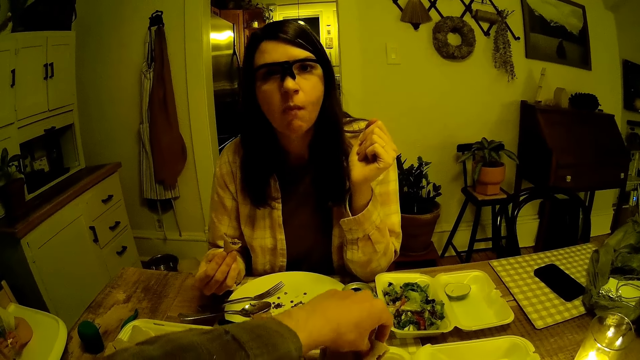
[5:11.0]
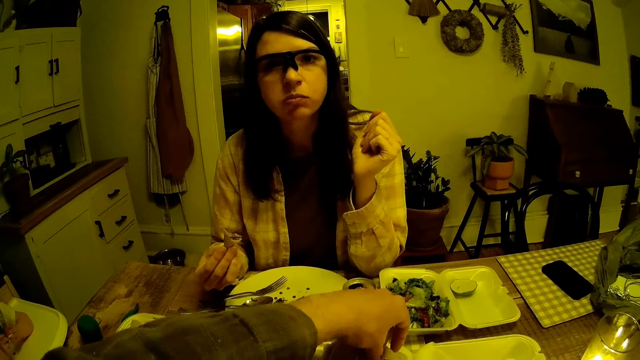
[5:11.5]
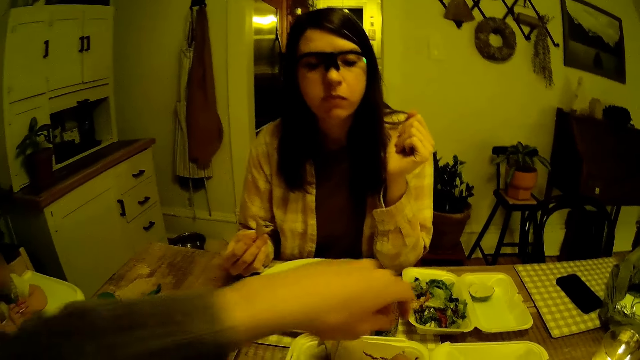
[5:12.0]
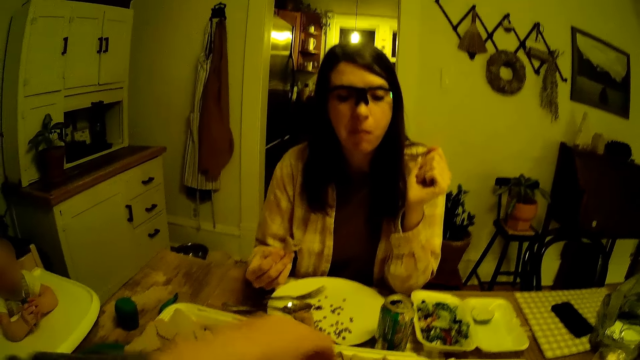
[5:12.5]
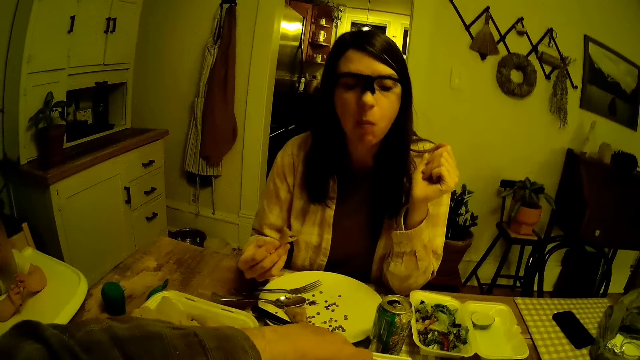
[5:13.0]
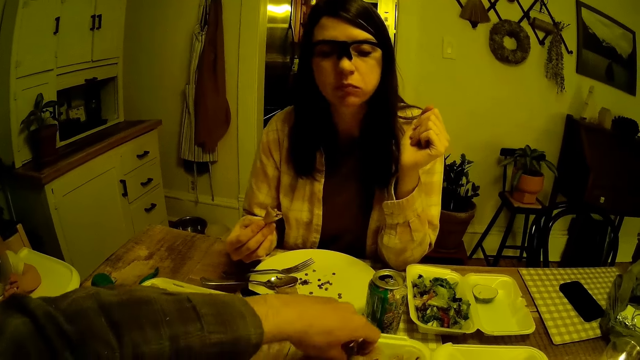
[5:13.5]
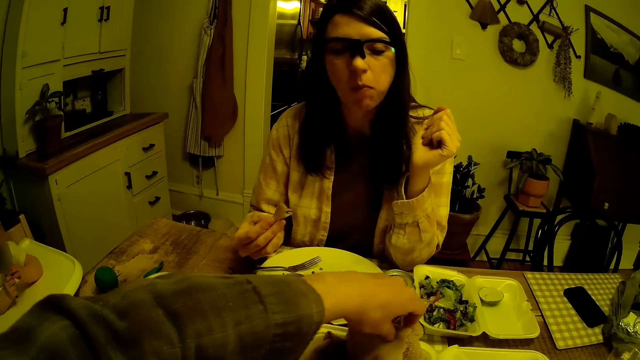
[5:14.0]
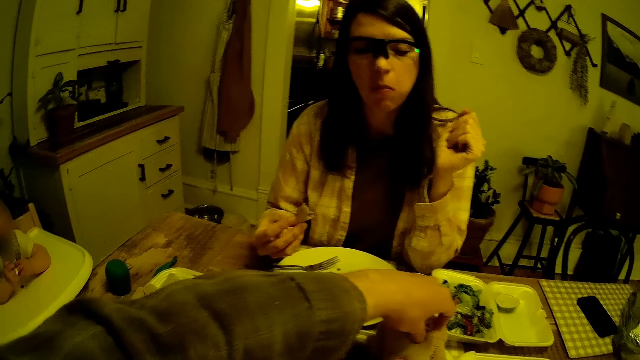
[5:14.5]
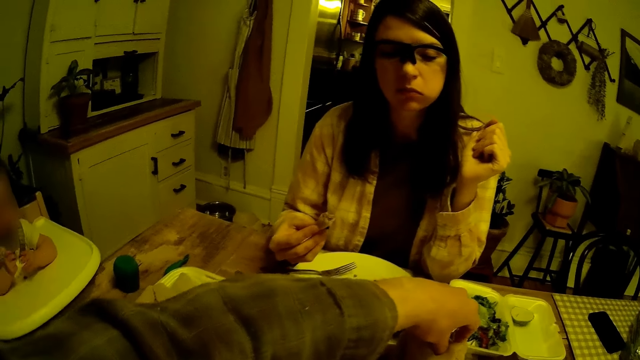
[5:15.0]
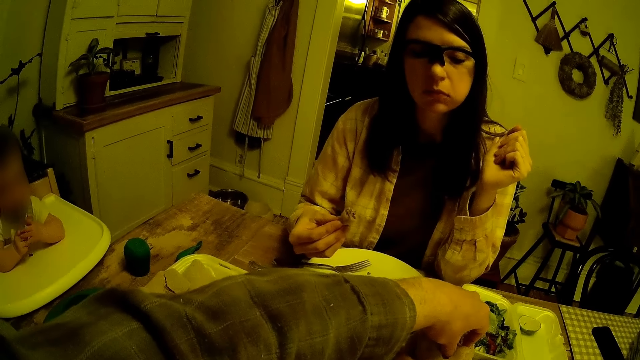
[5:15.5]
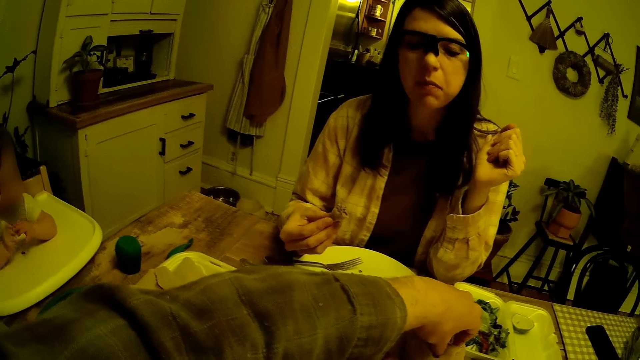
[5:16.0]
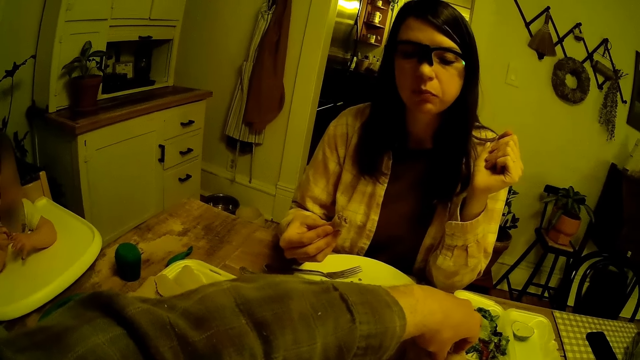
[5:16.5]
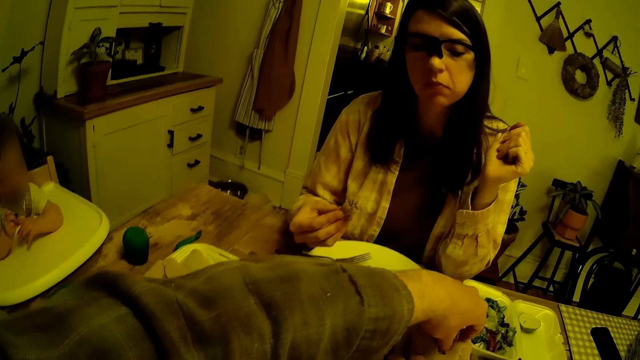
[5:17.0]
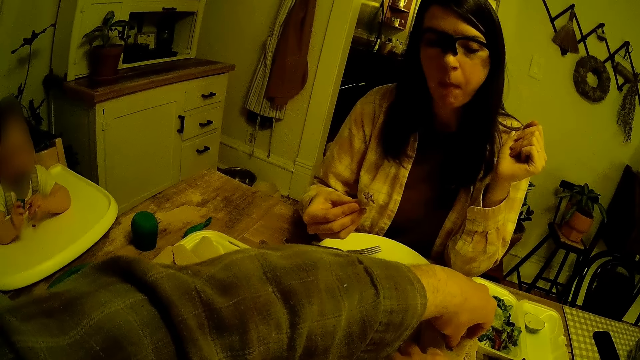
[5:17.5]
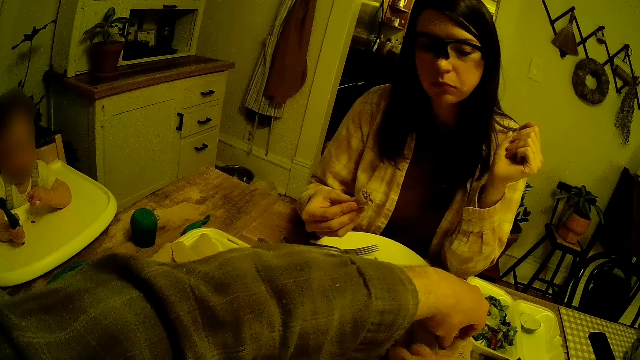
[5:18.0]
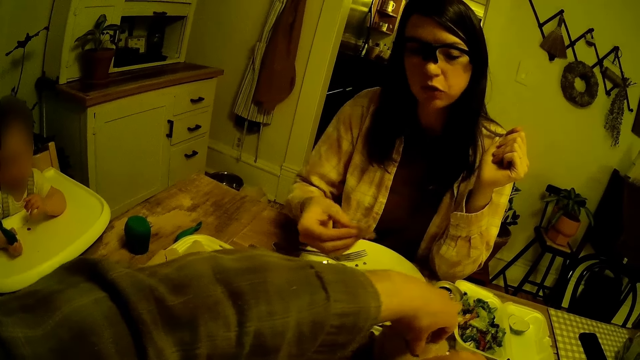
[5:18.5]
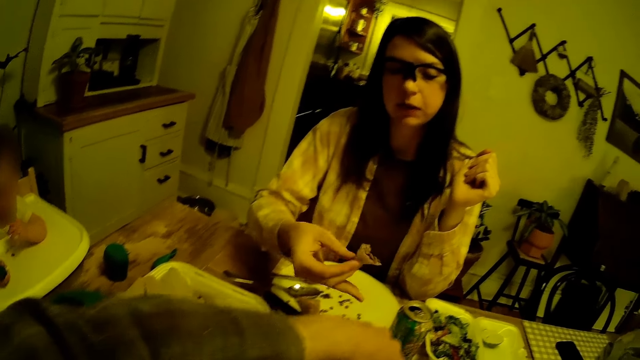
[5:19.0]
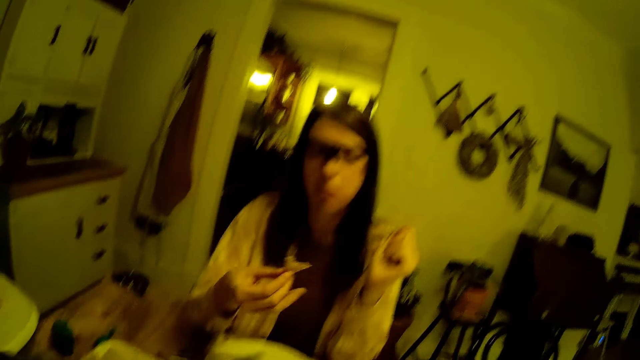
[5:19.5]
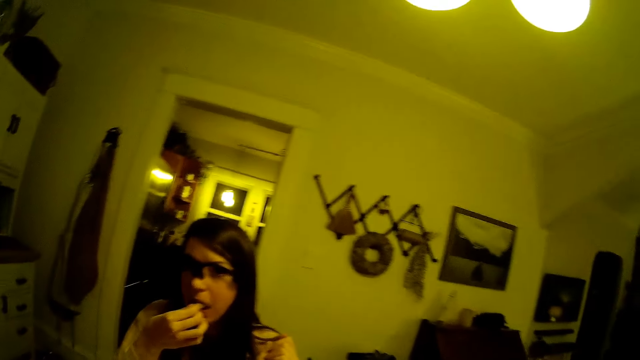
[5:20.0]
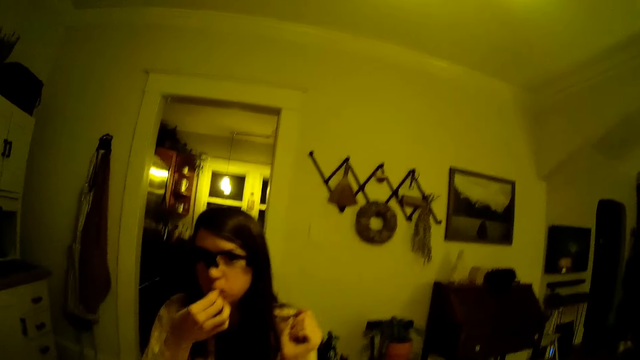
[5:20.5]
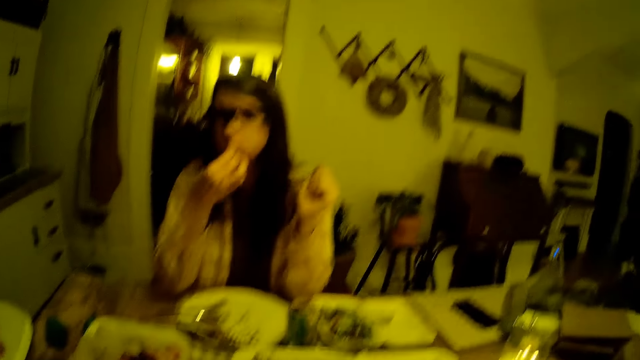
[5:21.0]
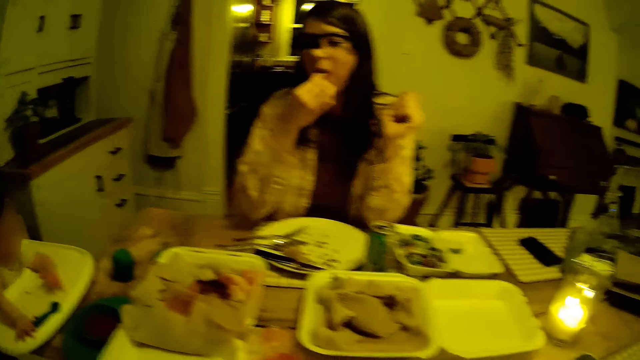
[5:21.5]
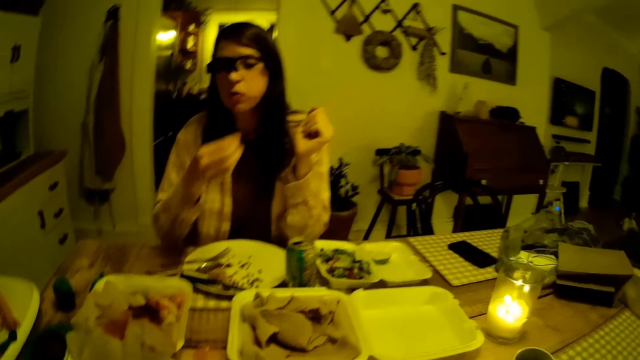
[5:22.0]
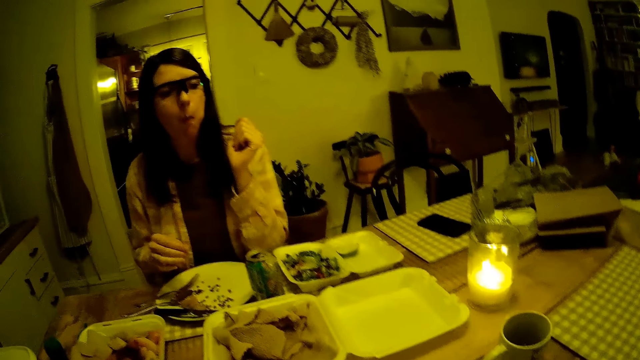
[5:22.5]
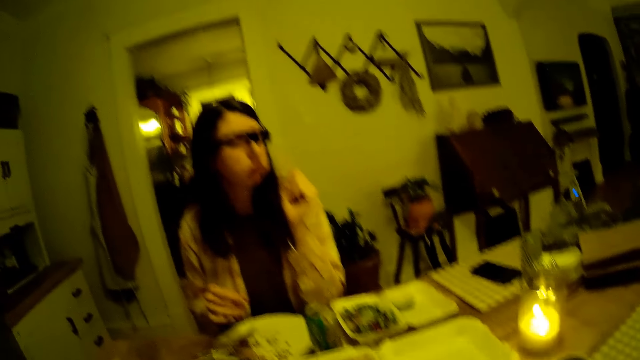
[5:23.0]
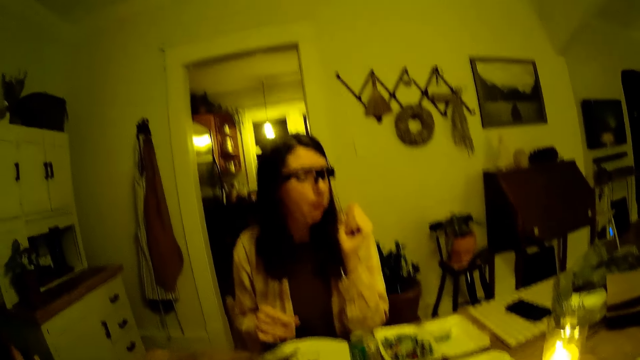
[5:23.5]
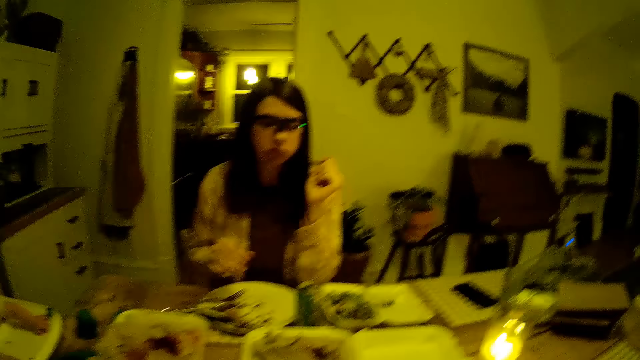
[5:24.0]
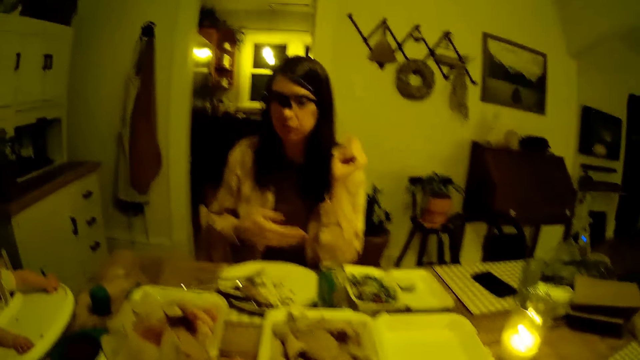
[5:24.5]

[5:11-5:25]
The camera wearer moves food on the table with both hands. He drops the roll of crepe in his right hand in the plate on the table. He moves the left hand backward. He adjusts the roll of crepe in the plate on the table with his left hand. He dips his right hand into the plate on the table. The woman touches the camera wearer on the left hand. The woman eats food with the right hand. The camera wearer looks around. The woman looks aside.

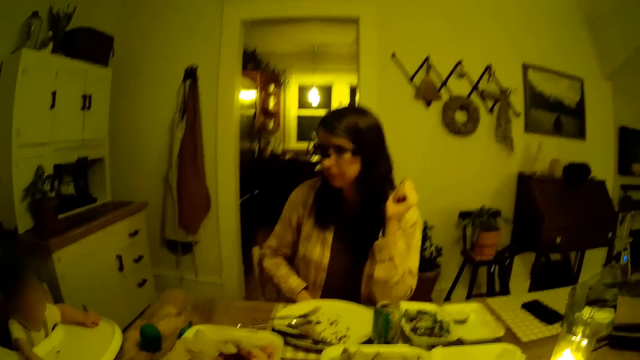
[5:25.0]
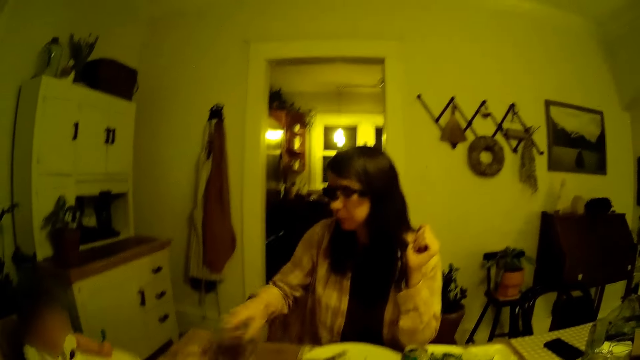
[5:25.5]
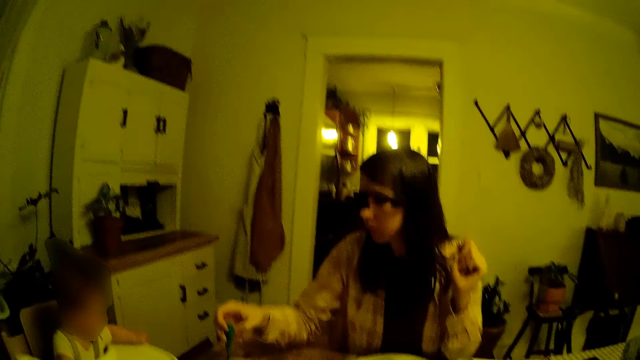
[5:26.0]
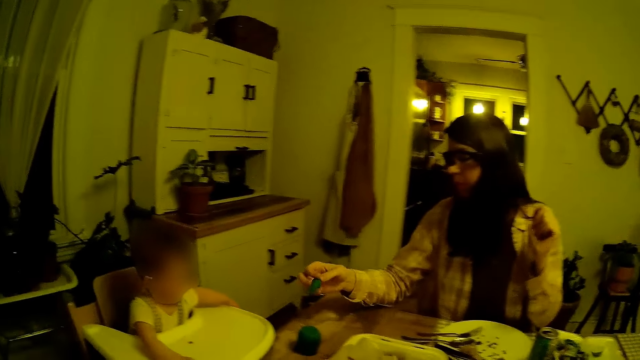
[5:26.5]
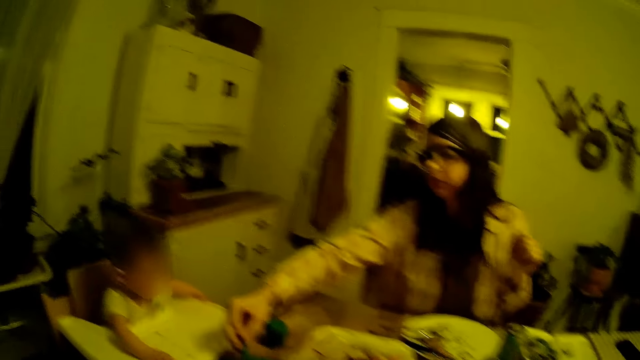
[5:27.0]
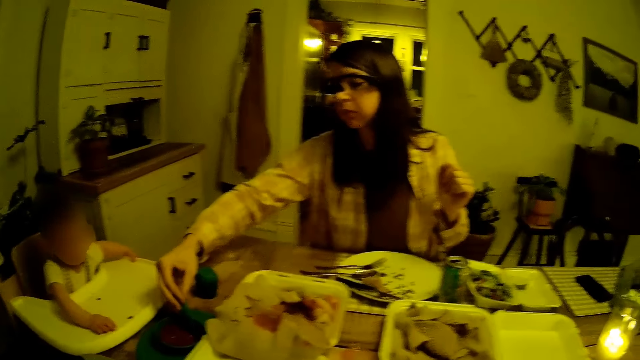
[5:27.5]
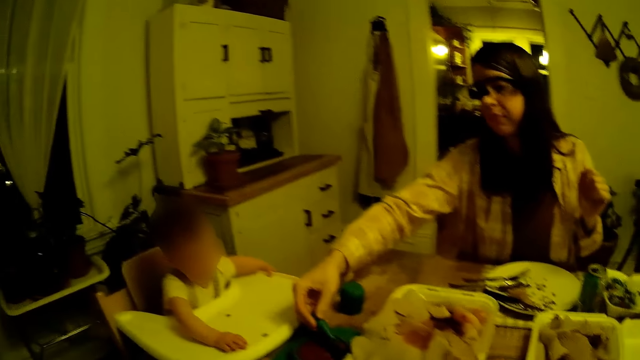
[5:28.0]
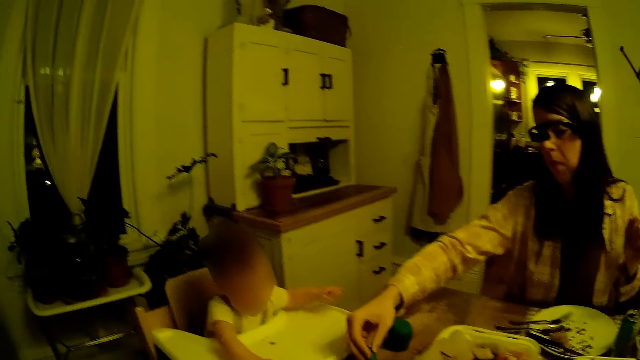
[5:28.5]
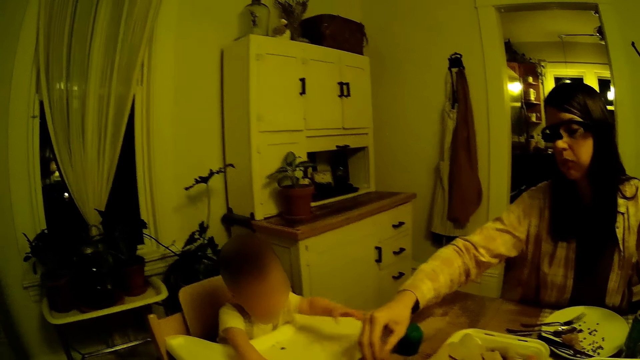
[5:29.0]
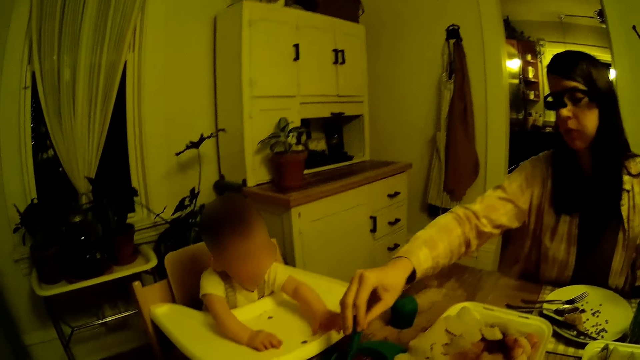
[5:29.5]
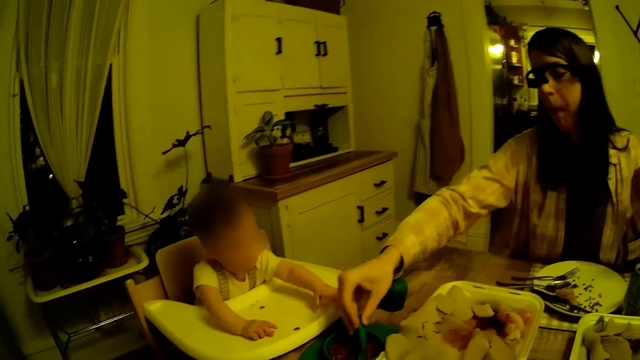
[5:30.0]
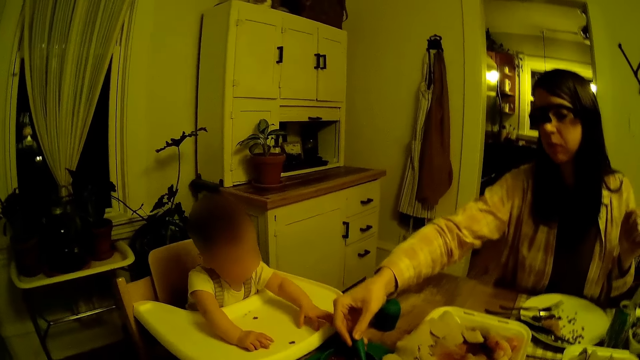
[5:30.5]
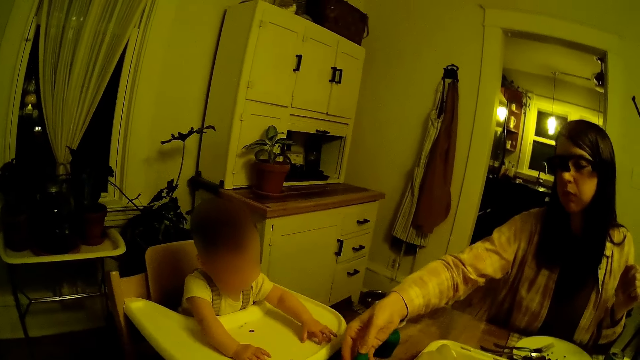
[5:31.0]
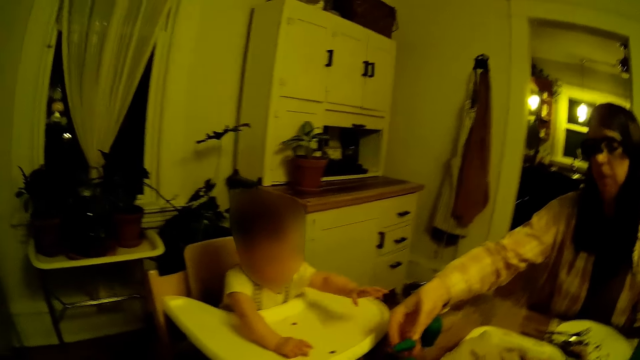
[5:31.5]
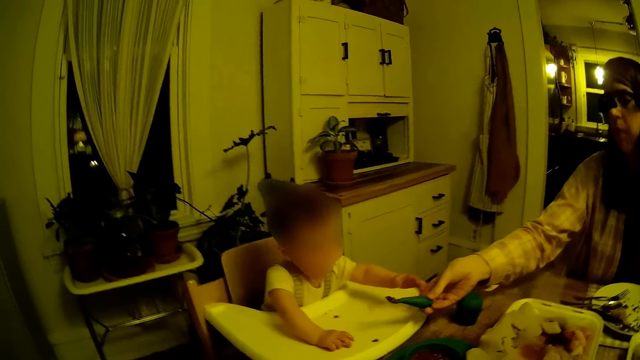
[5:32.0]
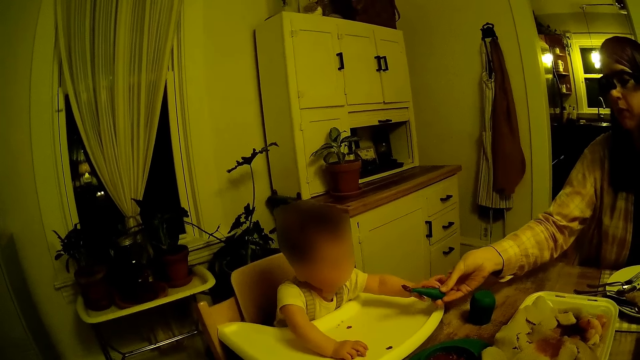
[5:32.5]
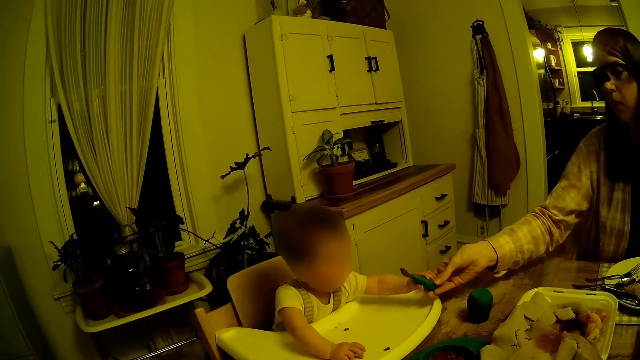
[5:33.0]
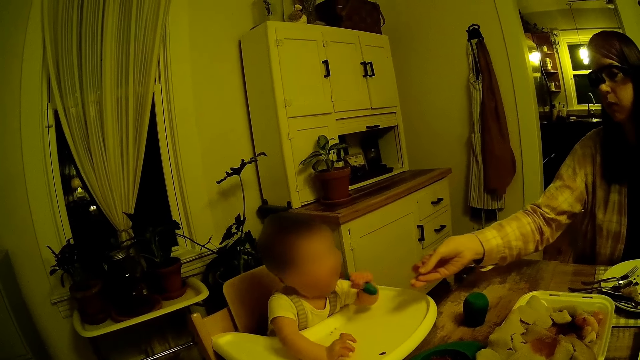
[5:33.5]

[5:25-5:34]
The woman moves her hands. The woman picks a green spoon on the table with her right hand. The woman dips the green spoon into a small bowl of pap with her right hand. The woman moves something on the table with the right hand. The woman holds something with the right hand. A baby collects the green spoon from the woman with his left hand.
